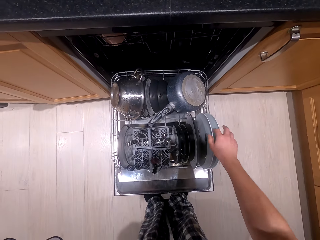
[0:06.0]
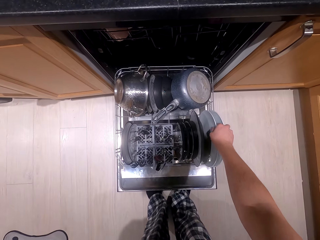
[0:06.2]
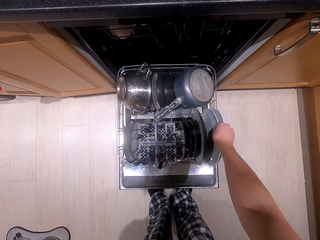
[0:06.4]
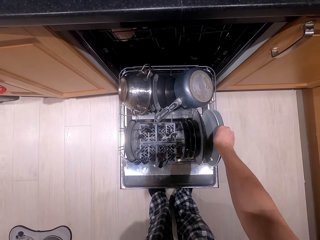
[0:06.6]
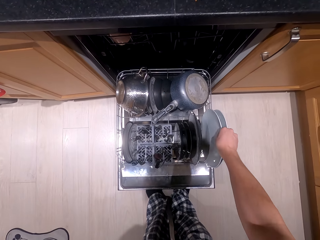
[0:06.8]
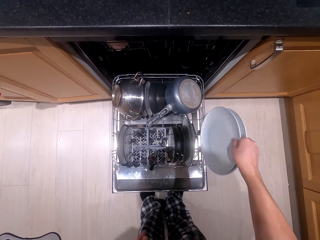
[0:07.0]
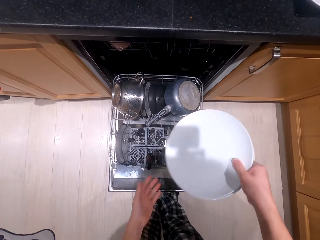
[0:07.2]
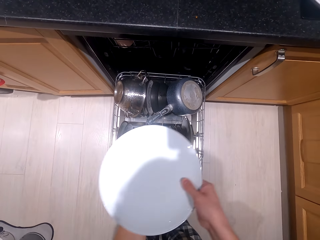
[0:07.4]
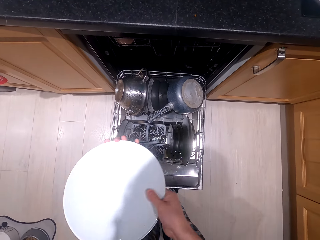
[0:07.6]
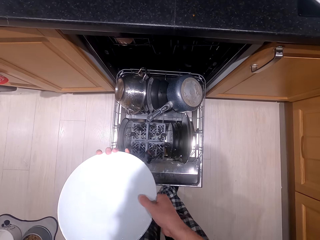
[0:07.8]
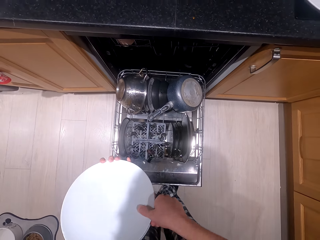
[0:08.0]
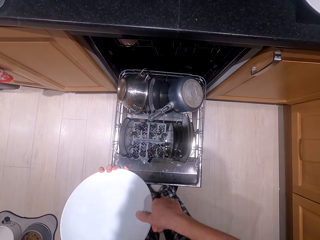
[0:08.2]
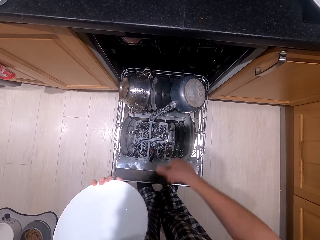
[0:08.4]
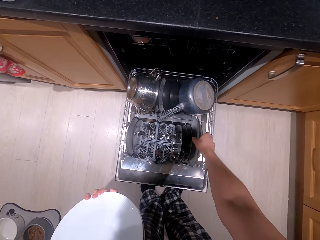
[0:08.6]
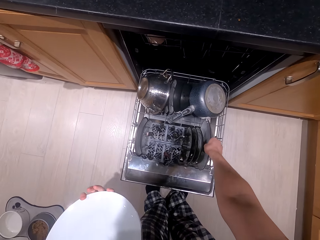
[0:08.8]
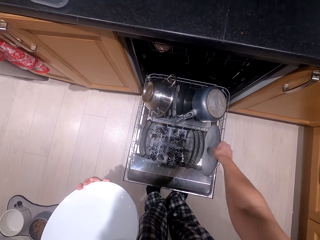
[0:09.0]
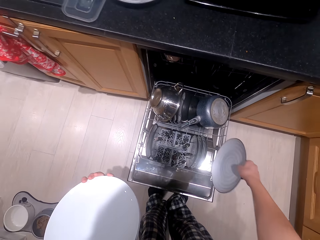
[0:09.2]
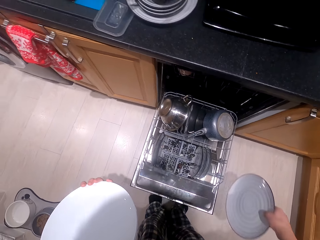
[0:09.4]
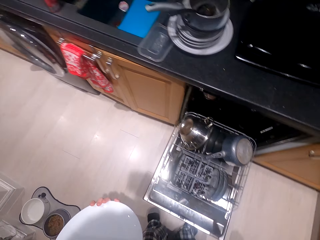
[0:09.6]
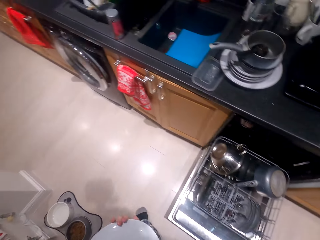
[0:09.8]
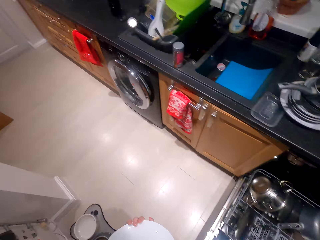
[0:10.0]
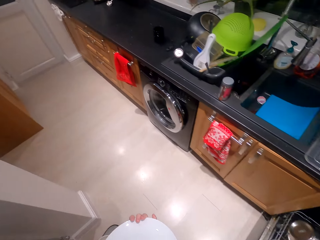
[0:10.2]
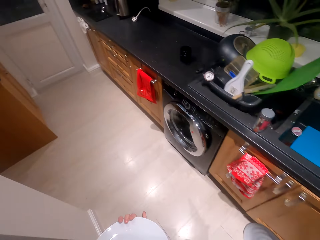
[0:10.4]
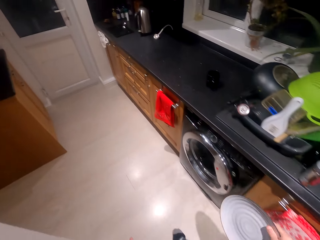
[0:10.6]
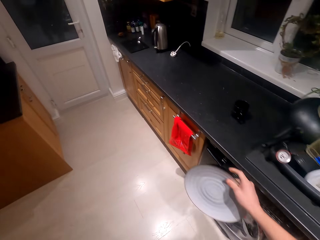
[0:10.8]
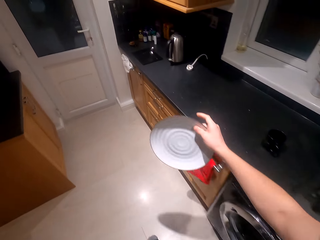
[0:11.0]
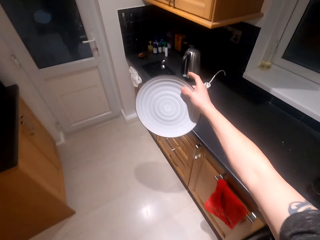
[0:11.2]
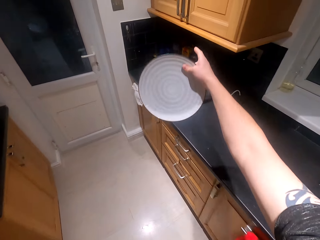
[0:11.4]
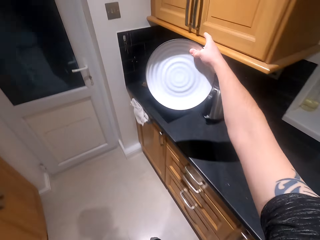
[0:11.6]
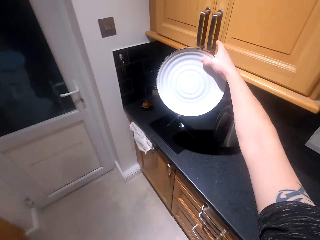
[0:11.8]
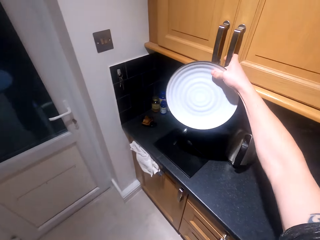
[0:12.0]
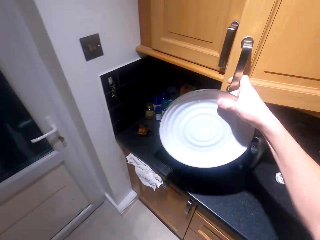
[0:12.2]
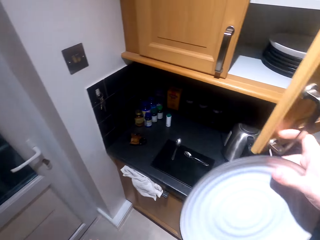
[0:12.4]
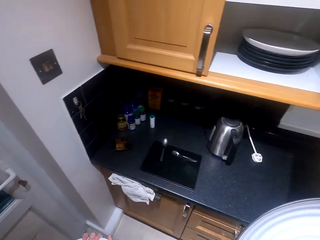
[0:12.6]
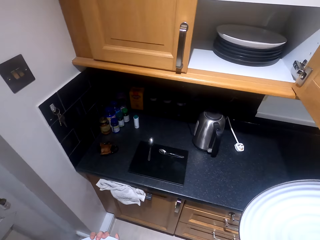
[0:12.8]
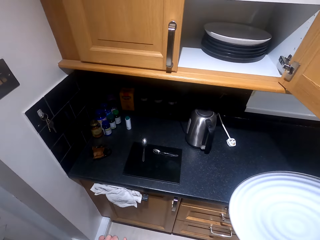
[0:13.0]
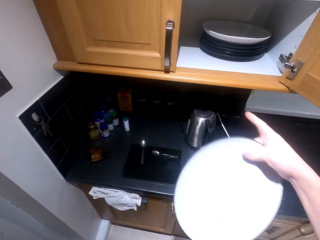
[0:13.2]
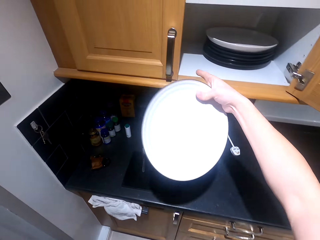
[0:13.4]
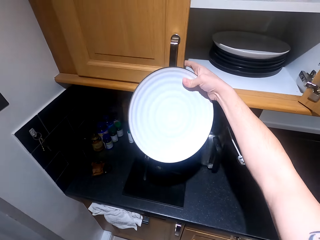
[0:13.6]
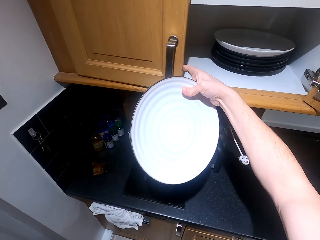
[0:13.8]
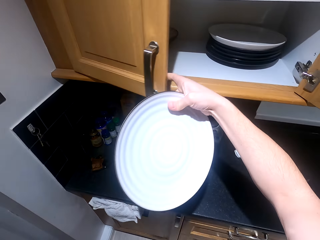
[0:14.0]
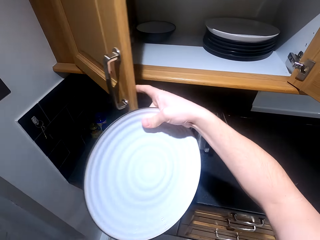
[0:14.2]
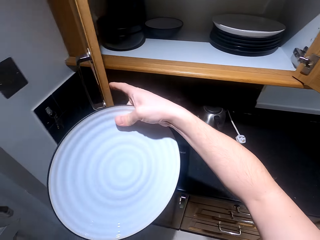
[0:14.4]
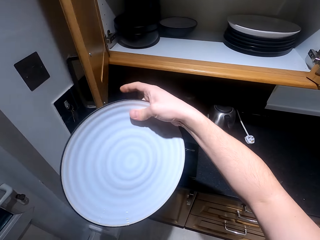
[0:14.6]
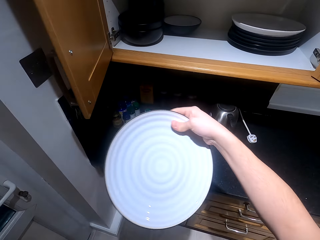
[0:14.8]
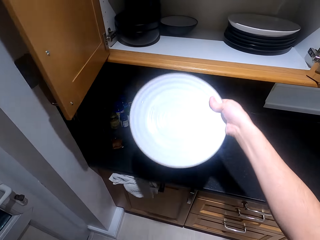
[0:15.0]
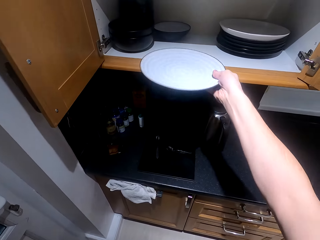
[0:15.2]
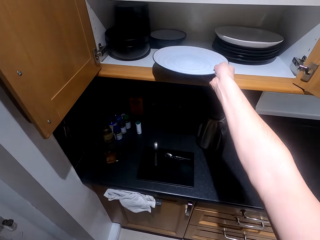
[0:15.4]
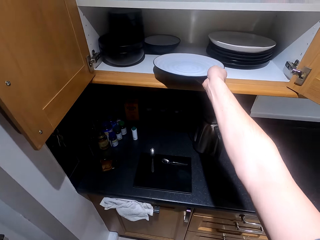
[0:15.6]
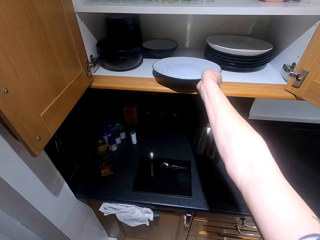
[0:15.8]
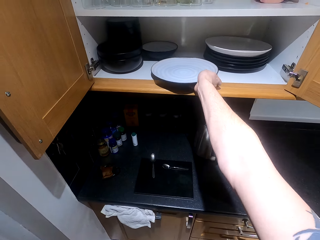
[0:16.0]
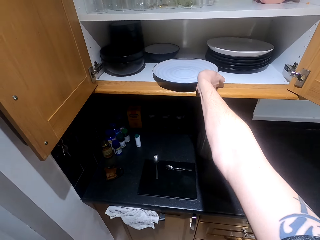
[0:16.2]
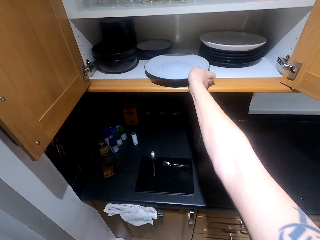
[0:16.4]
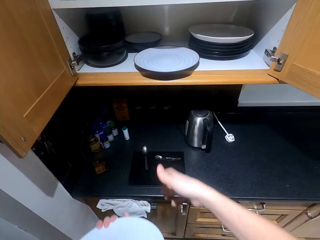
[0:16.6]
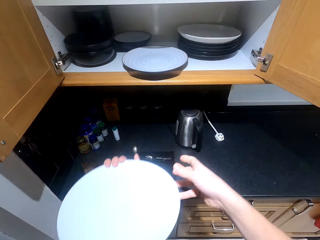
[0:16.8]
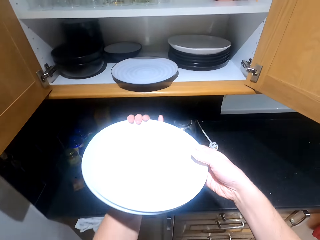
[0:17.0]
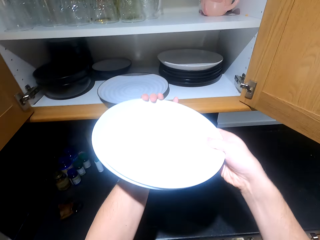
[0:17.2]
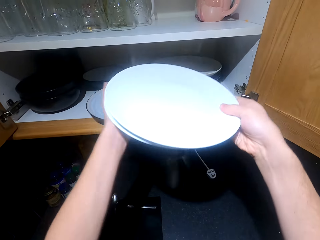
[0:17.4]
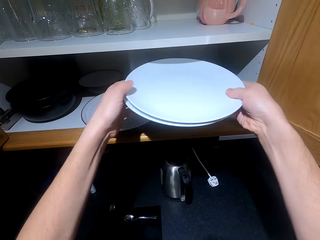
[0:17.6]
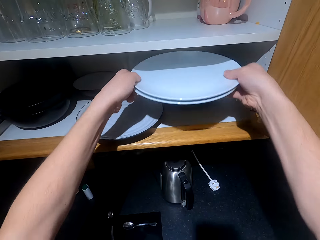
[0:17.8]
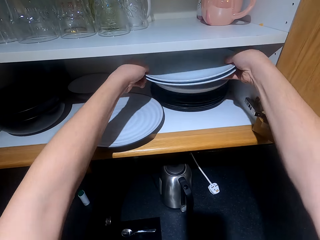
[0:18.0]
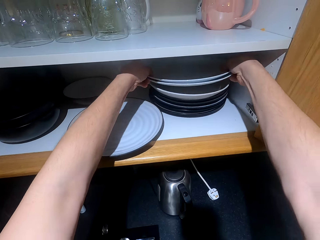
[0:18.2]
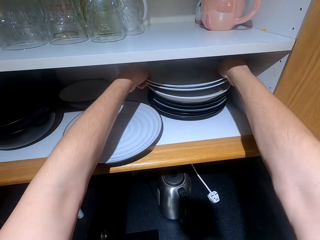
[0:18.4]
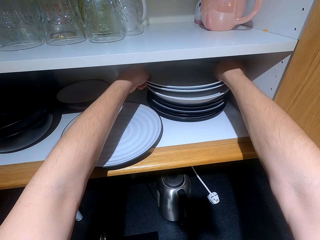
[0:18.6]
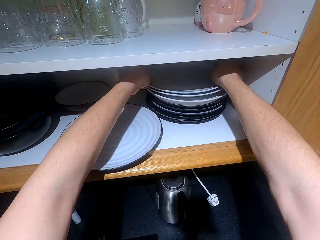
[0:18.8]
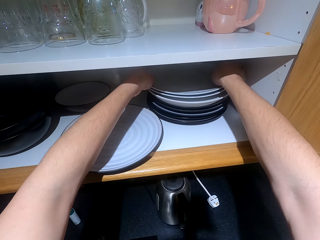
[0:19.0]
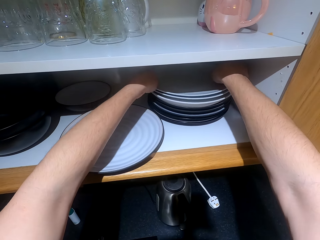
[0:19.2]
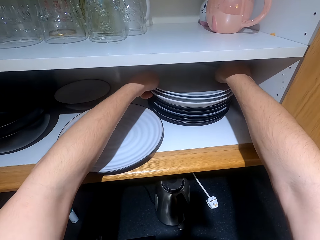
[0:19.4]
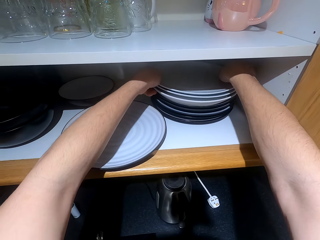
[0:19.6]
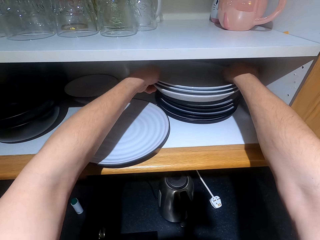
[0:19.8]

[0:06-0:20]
The camera wearer picks up the plates from the lower rack. They walk. They open the cabinet. They put the plates in the cabinet.

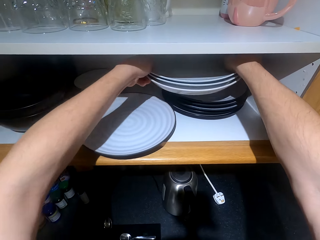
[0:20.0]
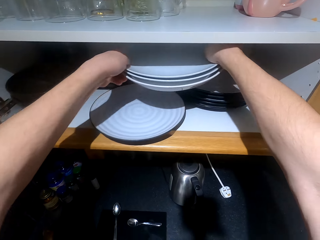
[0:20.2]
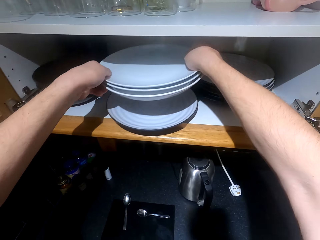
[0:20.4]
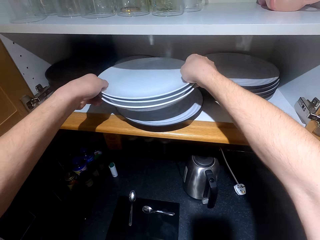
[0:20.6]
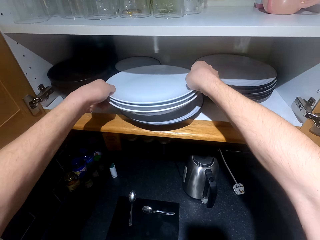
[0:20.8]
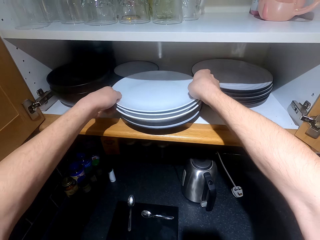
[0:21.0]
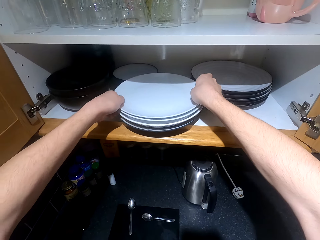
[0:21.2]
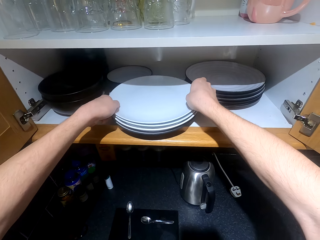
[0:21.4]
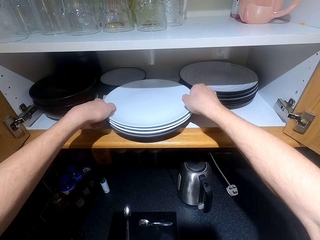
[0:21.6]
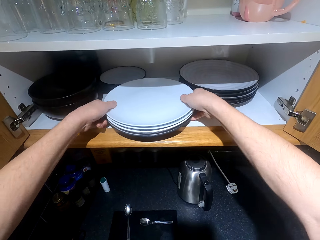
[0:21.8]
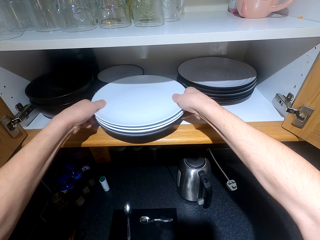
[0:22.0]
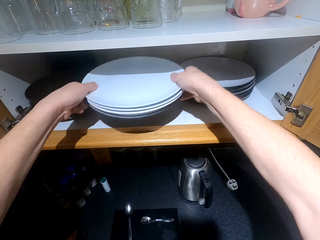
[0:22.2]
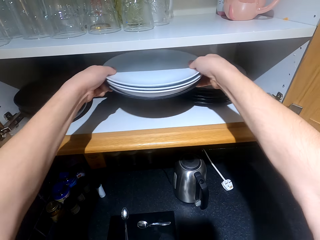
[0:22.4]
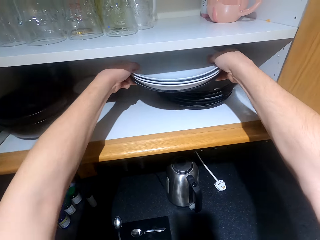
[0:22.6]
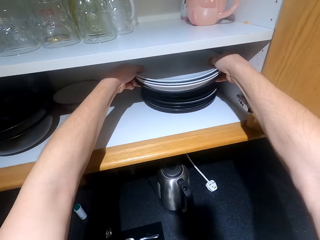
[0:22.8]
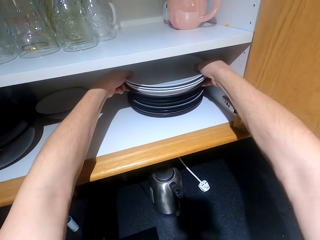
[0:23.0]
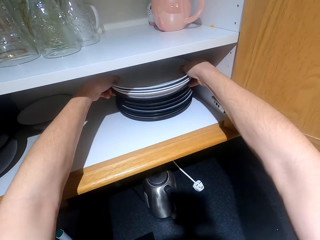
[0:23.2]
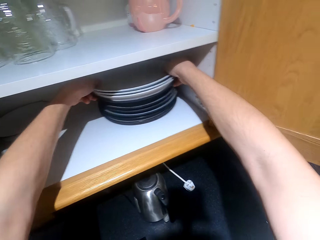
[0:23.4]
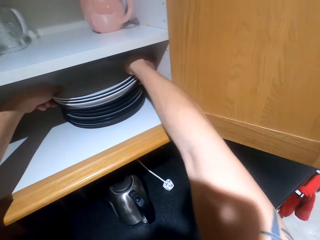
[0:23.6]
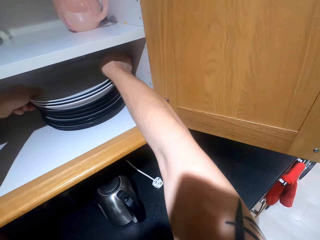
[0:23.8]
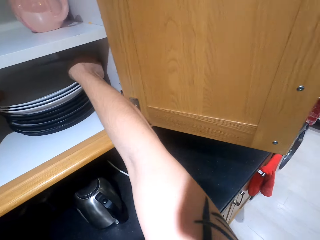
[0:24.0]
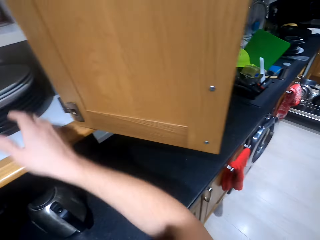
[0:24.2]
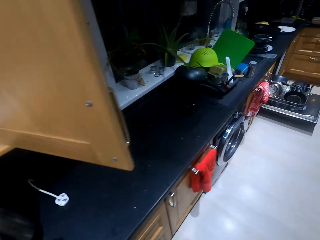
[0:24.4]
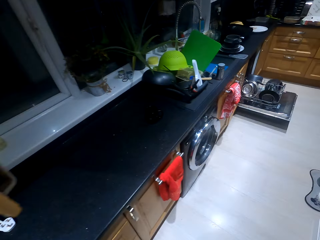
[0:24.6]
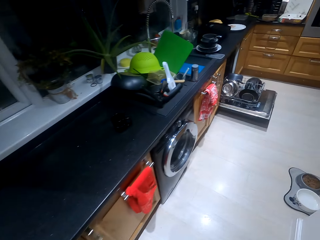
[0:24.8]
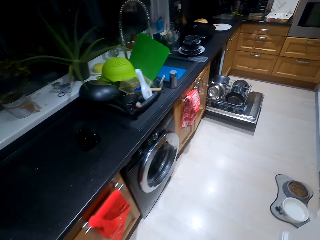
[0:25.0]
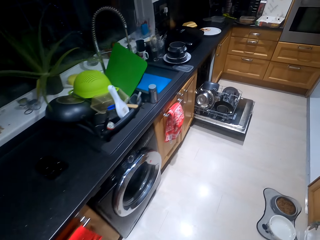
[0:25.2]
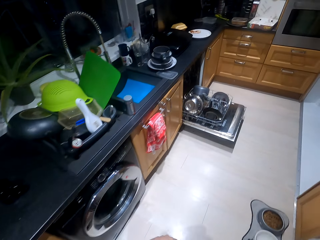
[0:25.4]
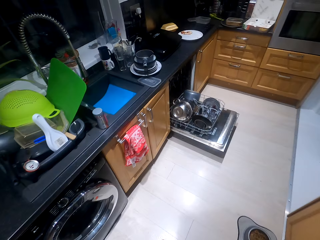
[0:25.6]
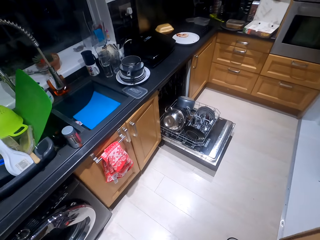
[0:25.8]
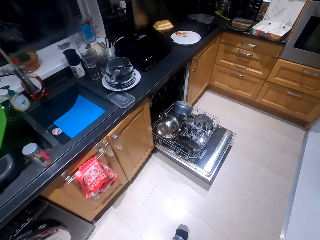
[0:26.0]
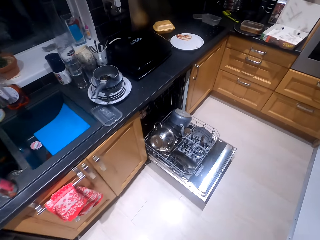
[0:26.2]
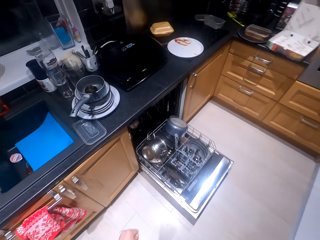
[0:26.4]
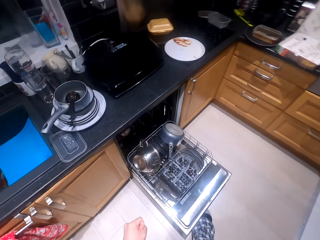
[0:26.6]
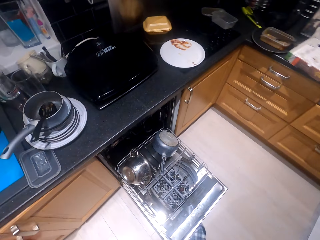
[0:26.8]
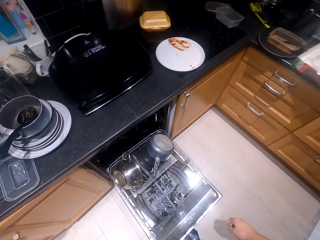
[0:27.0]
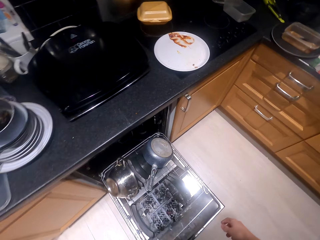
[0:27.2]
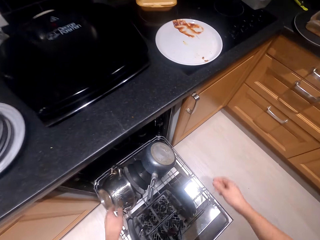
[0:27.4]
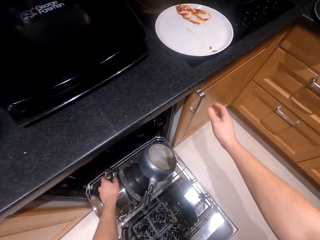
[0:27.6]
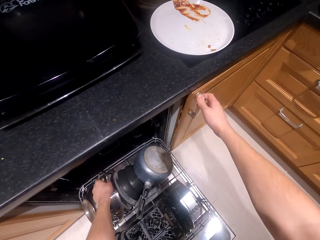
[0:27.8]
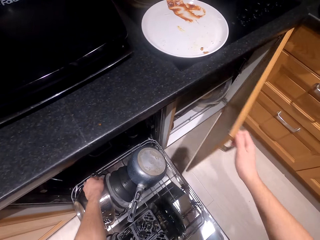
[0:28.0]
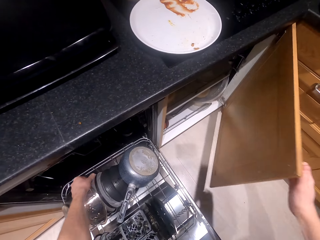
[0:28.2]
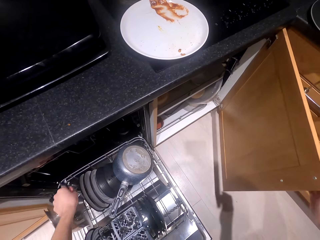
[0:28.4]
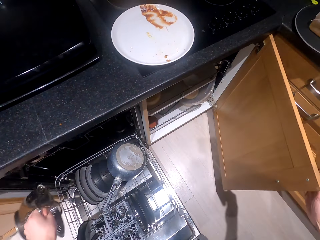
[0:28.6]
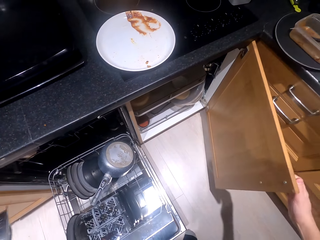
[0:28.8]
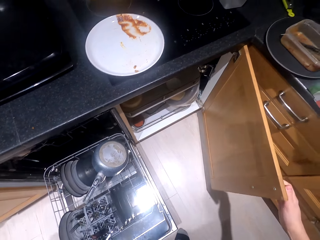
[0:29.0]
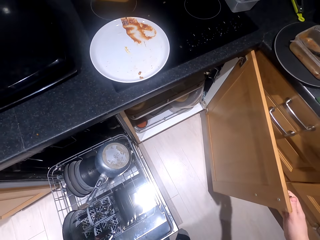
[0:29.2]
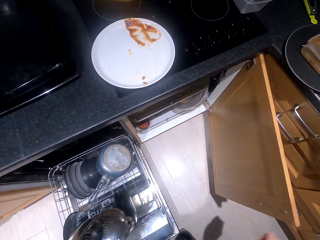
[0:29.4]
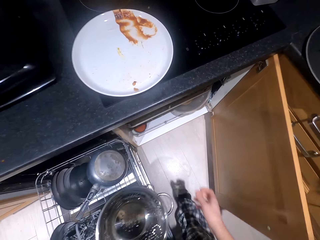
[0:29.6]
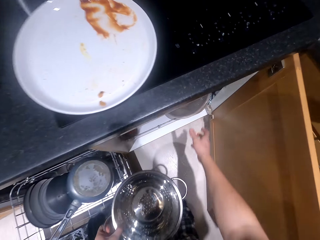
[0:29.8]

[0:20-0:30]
The camera wearer moves around. They open a cabinet or drawer.
